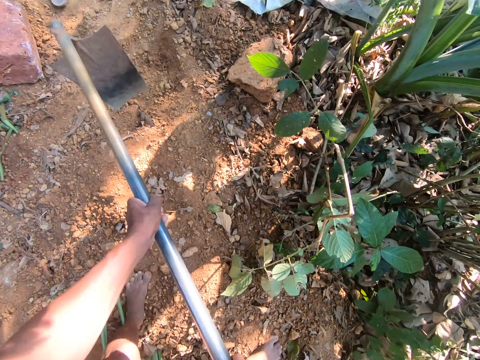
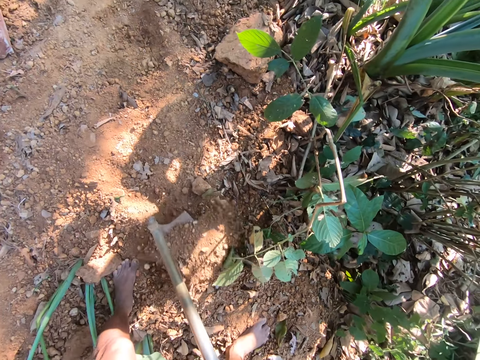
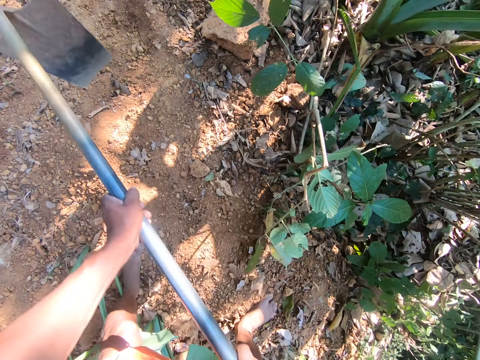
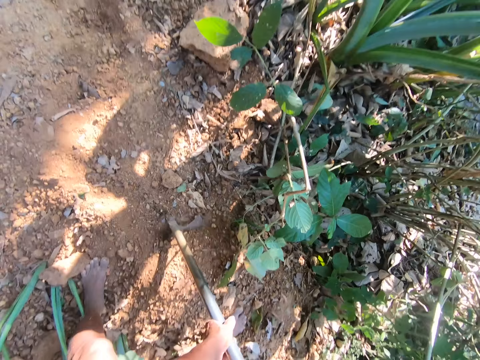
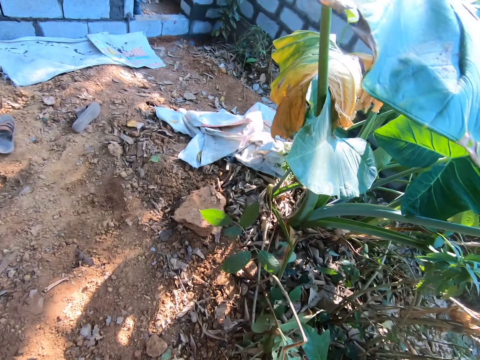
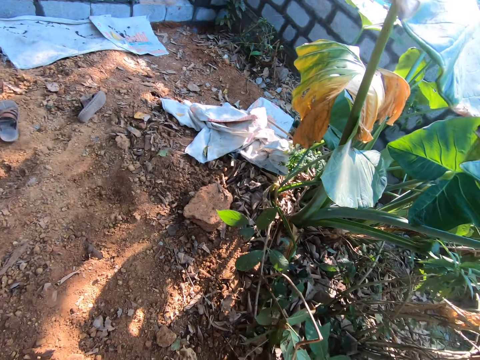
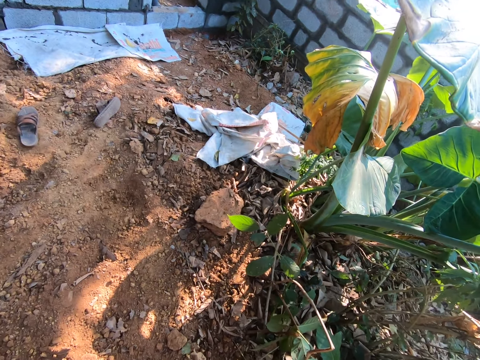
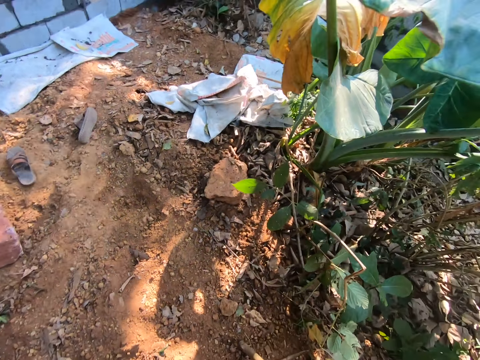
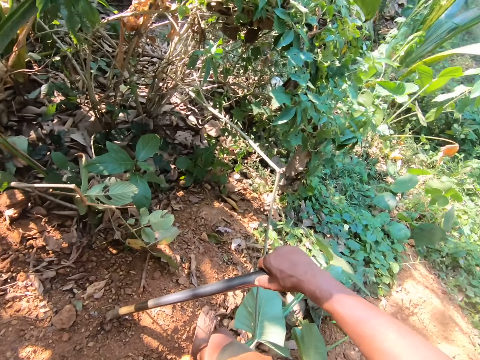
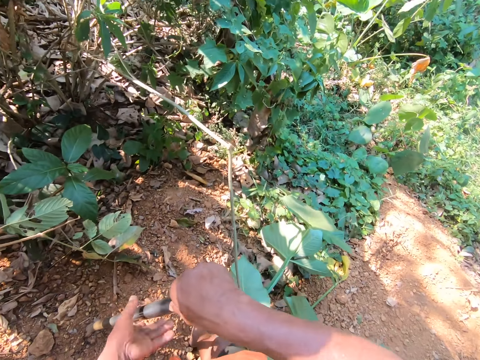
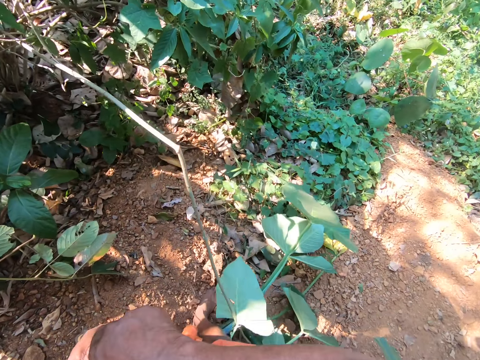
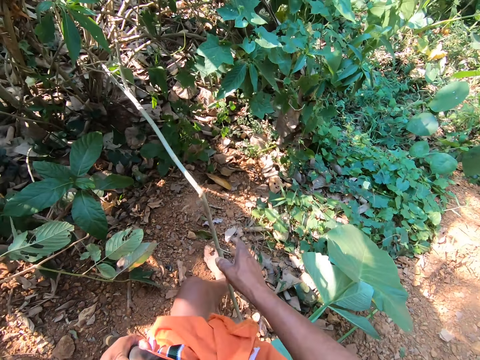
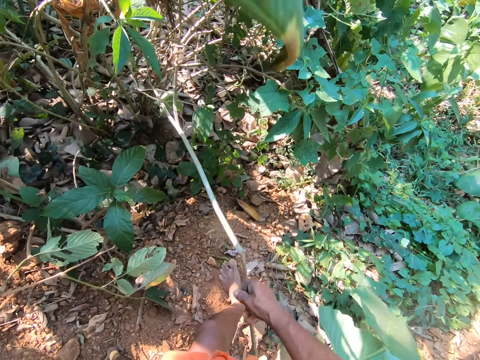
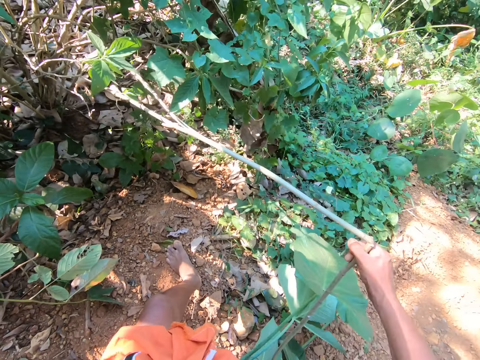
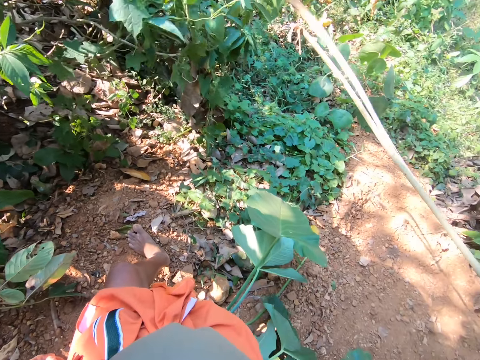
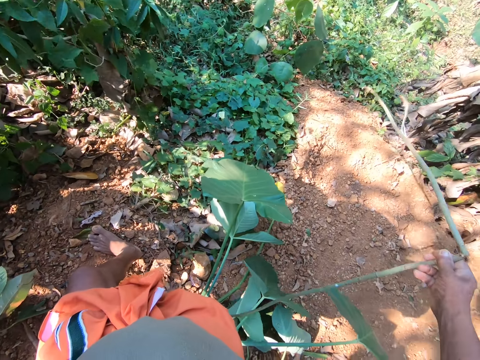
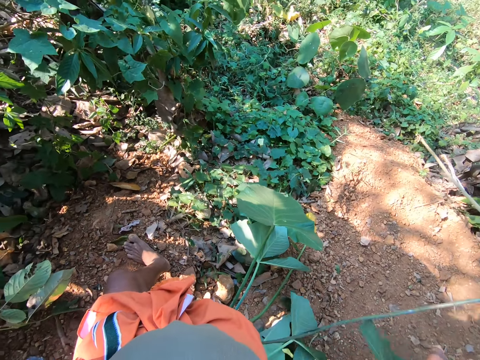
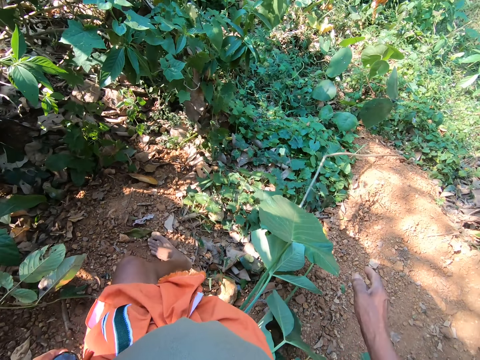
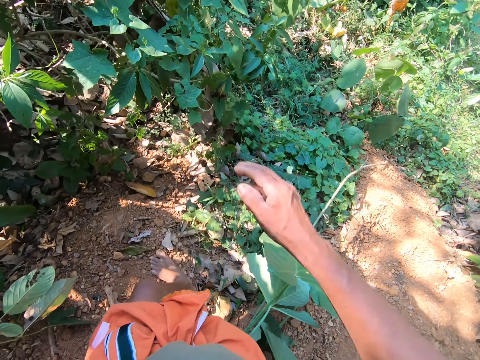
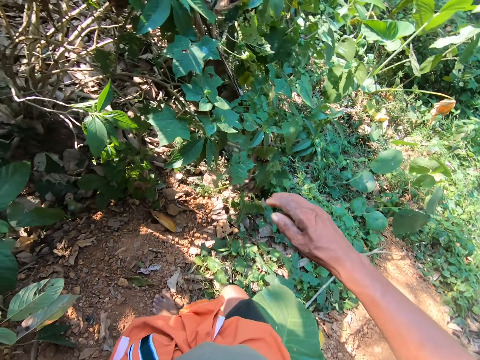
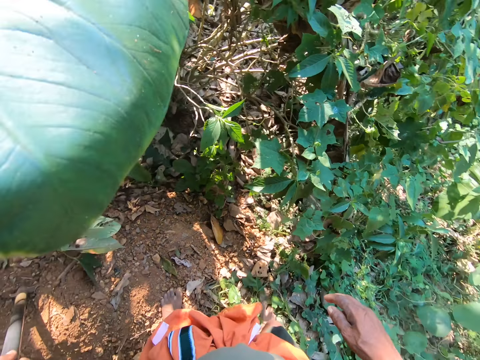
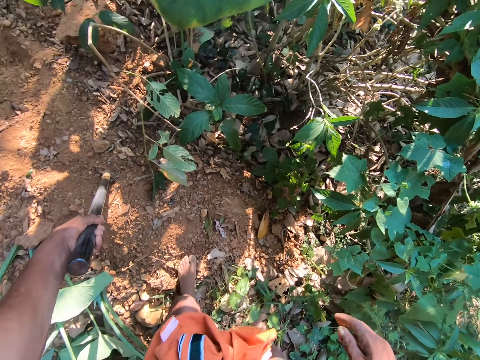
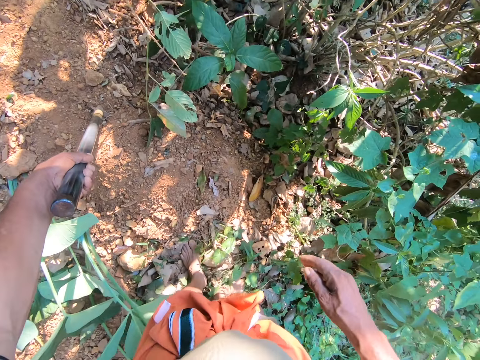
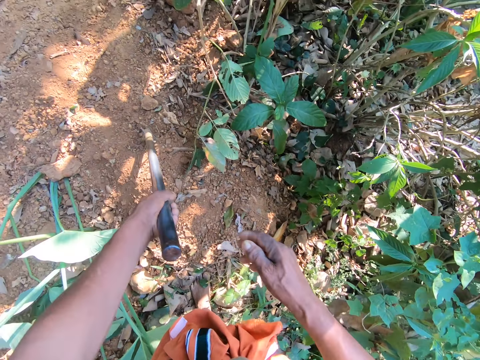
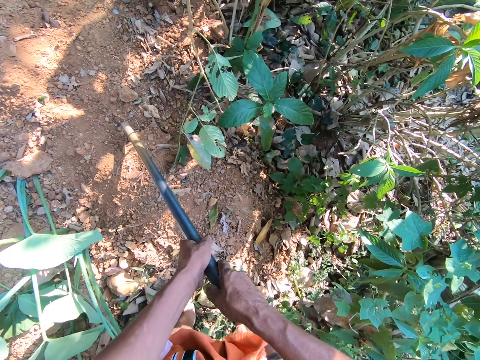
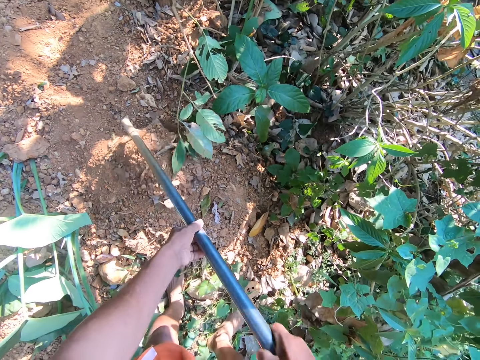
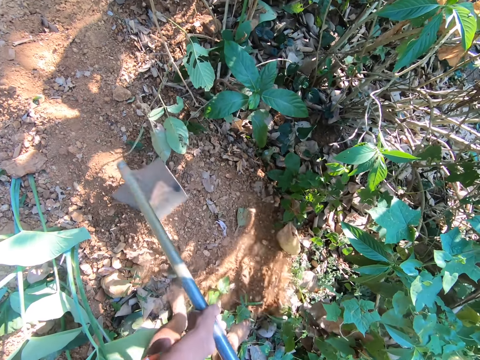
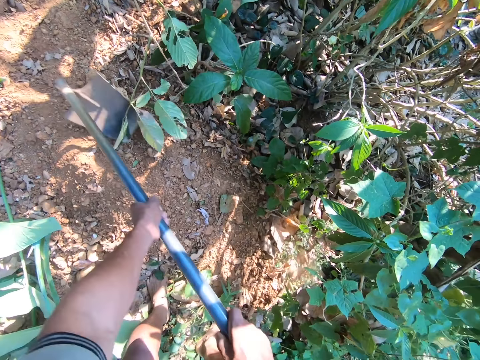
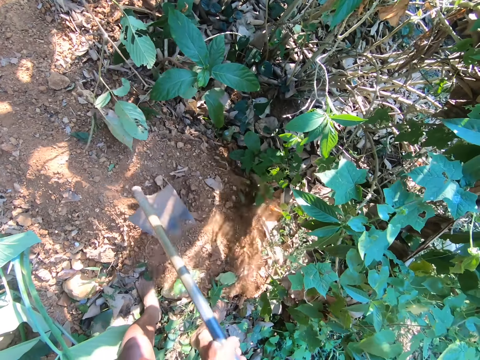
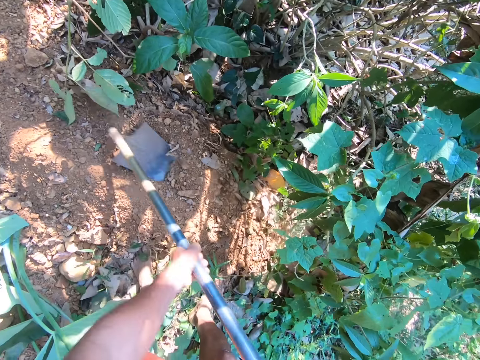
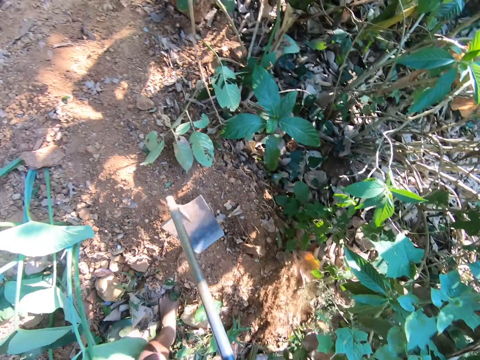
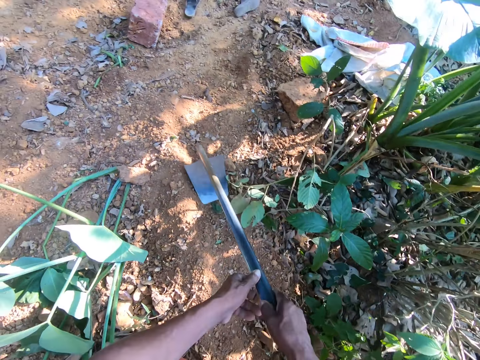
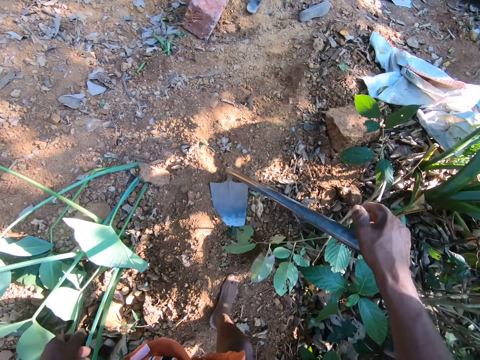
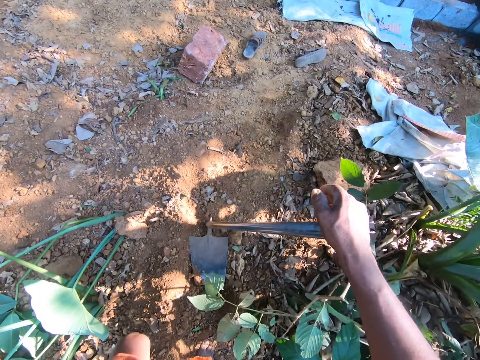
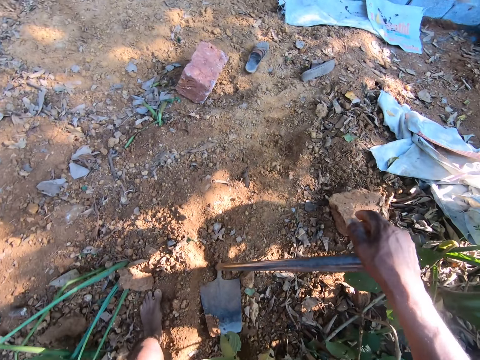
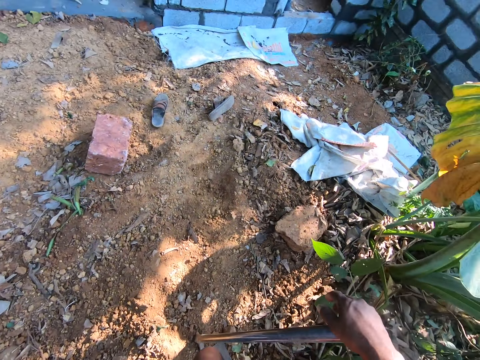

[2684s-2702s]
The camera wearer holds the digging hoe with his right hand. He digs the soil. He holds the digging hoe with his hands. He pulls a plant with his right hand. He removes the stick. He holds the digging hoe with his hands. He ploughs the ground with the digging hoe in his hands. He holds the digging hoe with his right hand. He converses with a man.

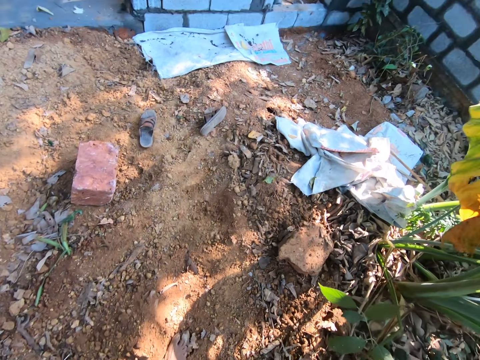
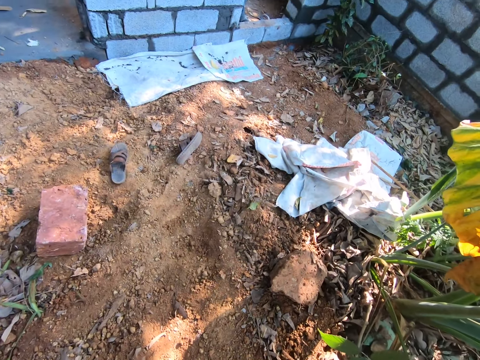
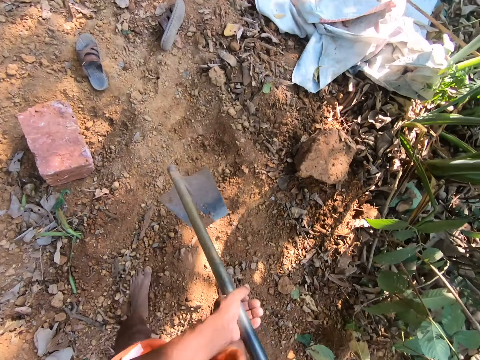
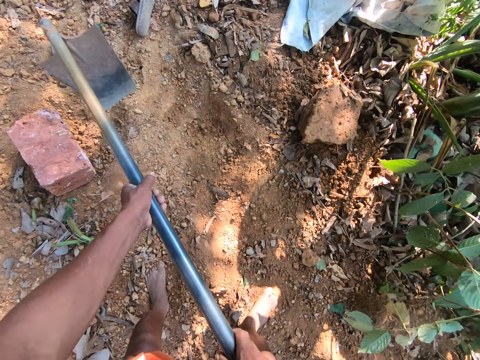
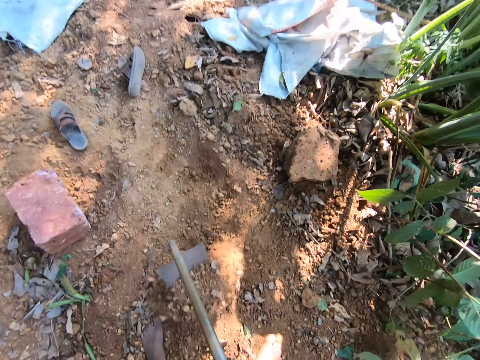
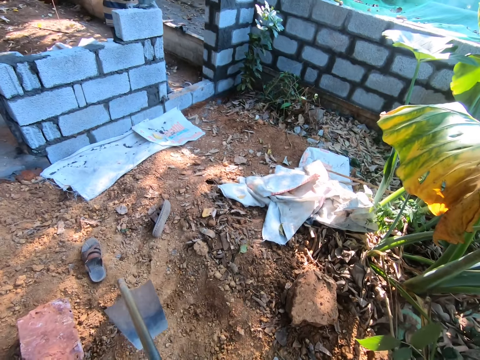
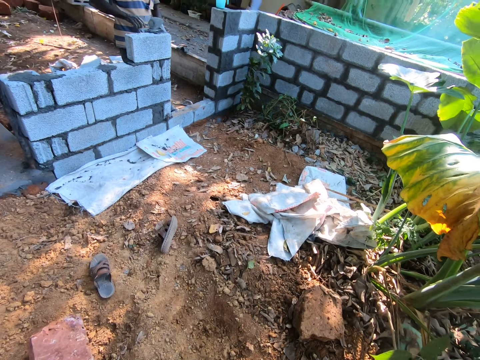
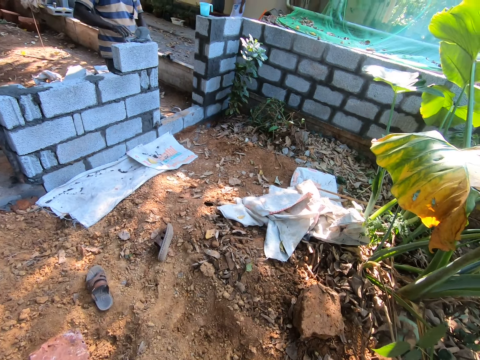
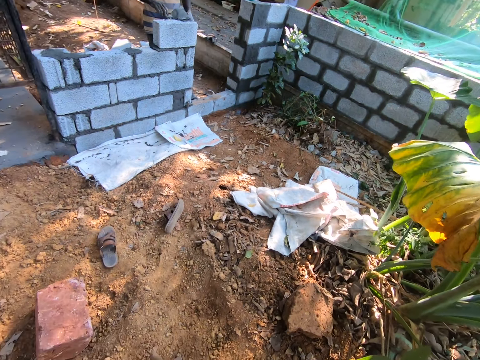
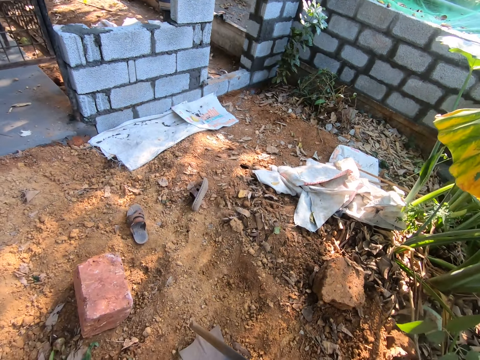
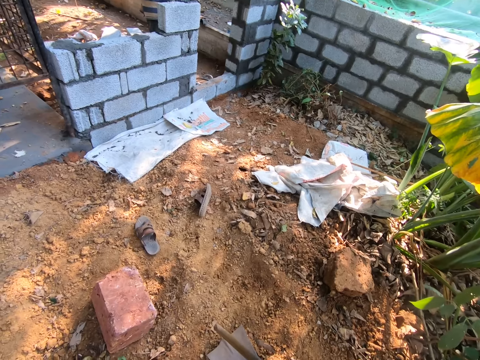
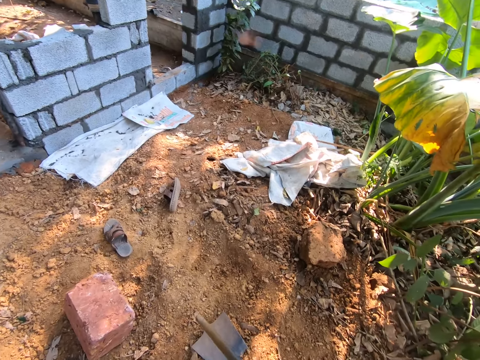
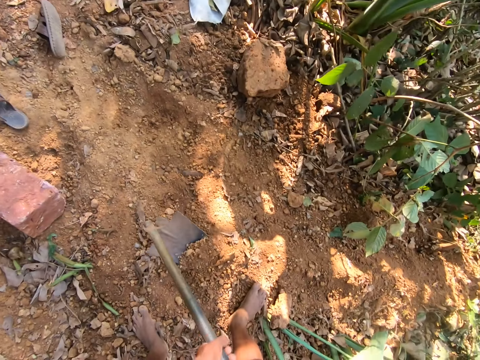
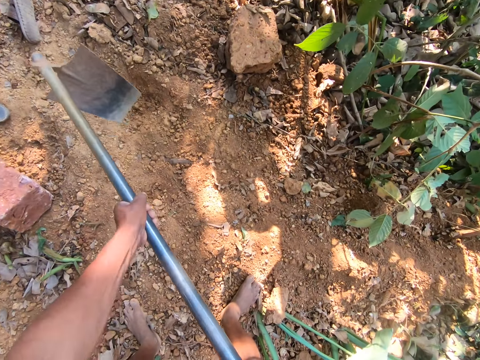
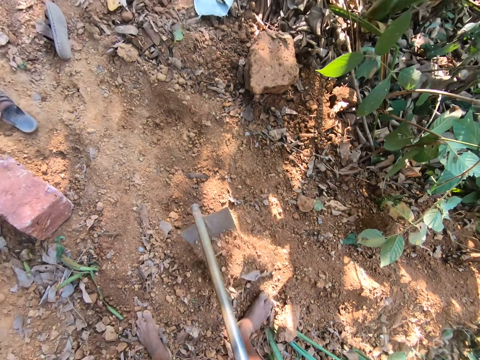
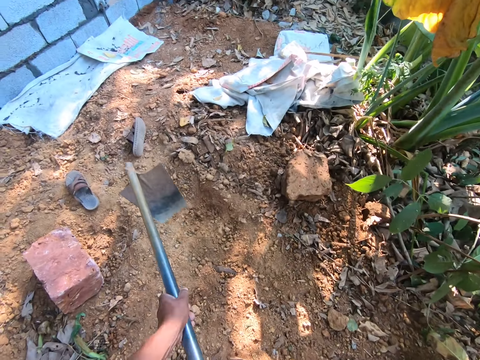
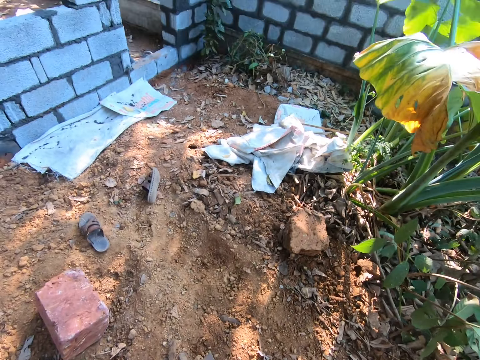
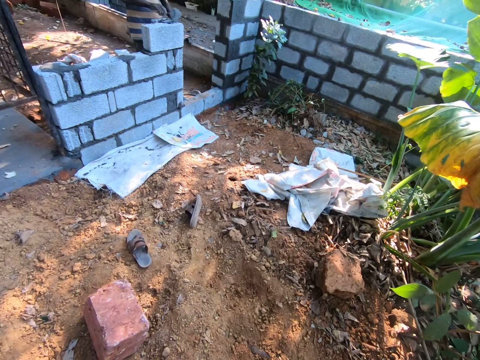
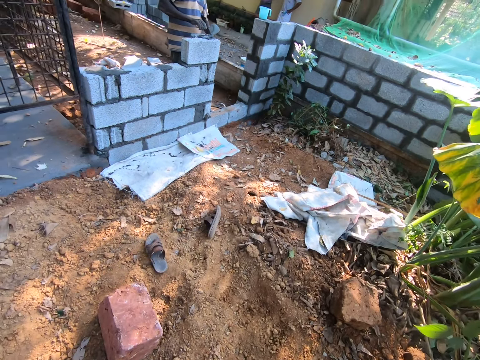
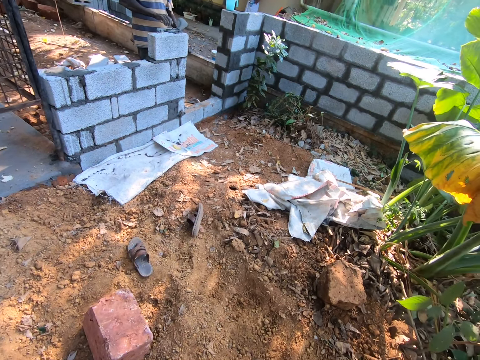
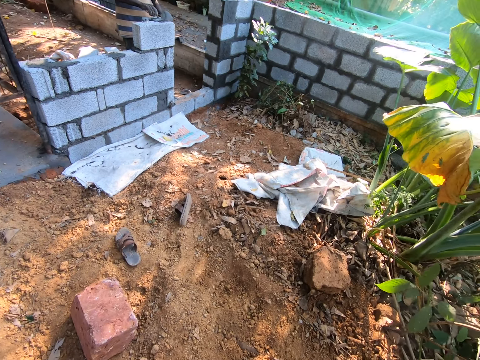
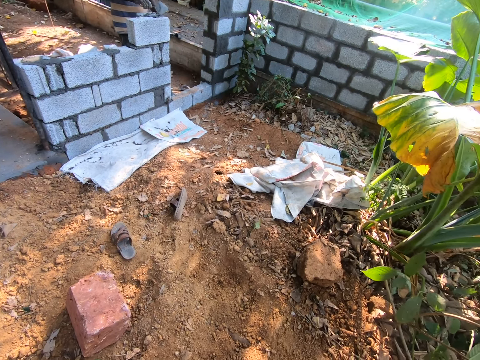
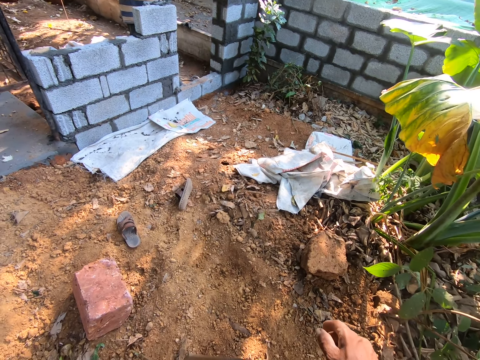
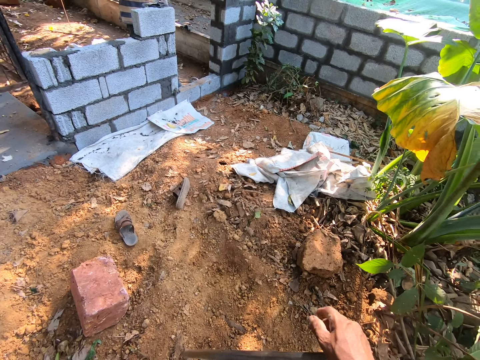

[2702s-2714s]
The camera wearer holds the digging hoe with his hands. He ploughs the ground with the digging hoe in his hands. The man hits the brick with a trowel in his right hand.
